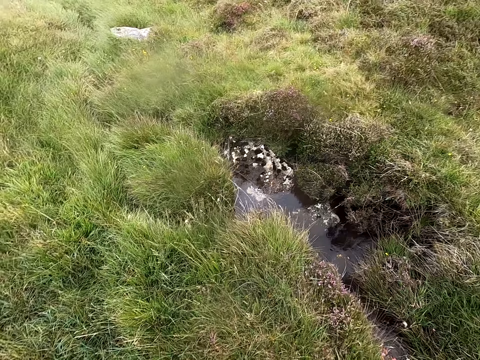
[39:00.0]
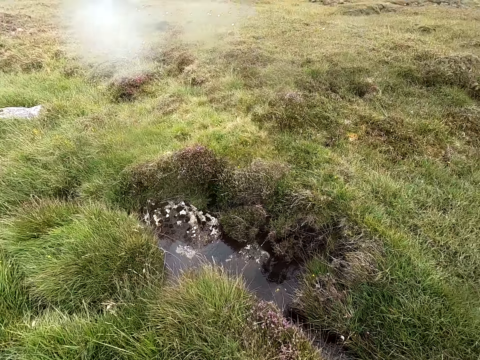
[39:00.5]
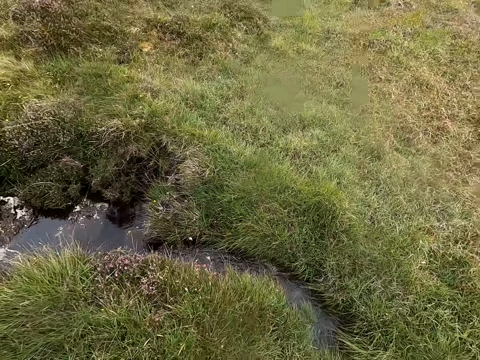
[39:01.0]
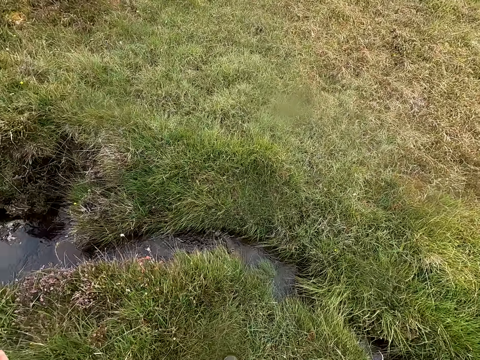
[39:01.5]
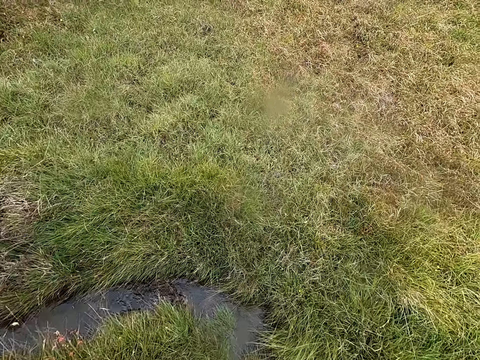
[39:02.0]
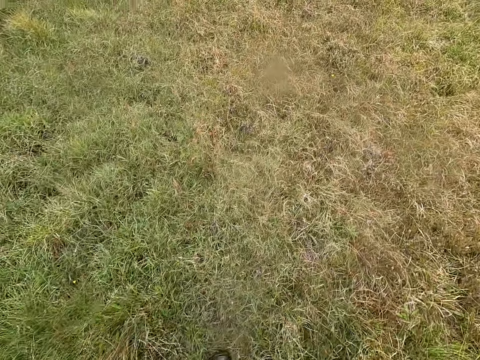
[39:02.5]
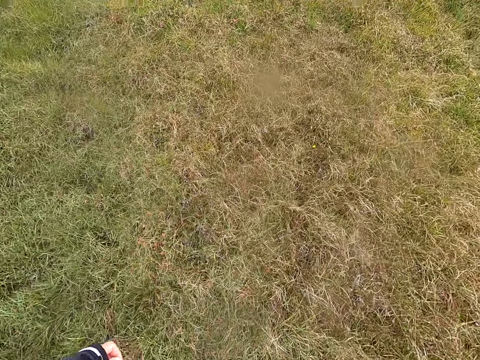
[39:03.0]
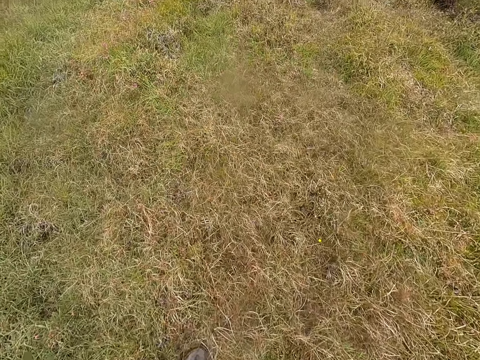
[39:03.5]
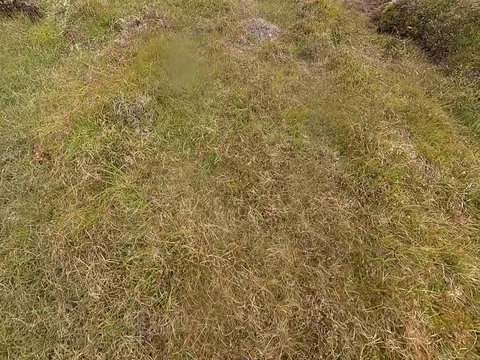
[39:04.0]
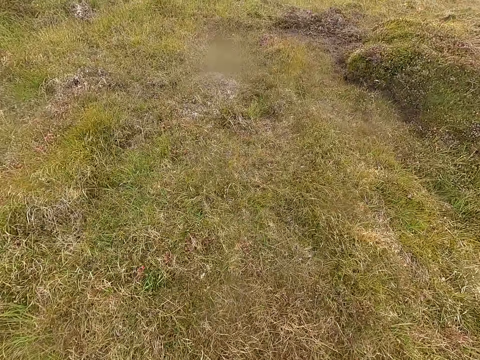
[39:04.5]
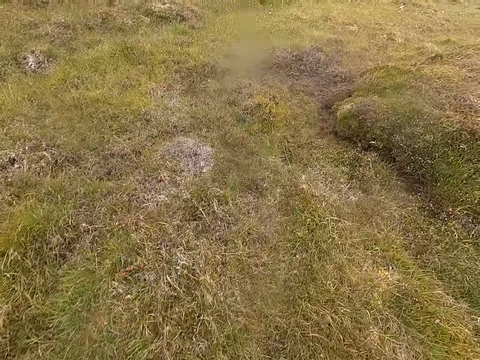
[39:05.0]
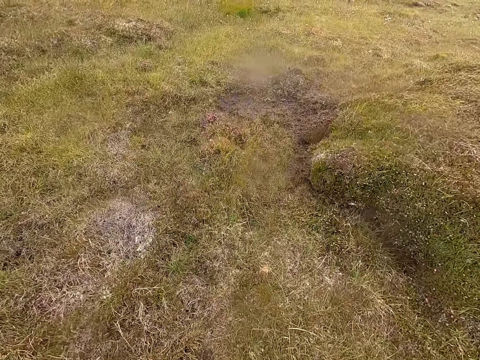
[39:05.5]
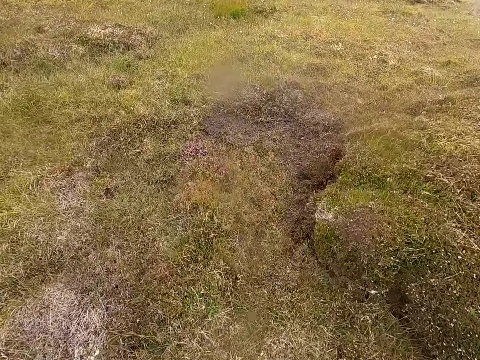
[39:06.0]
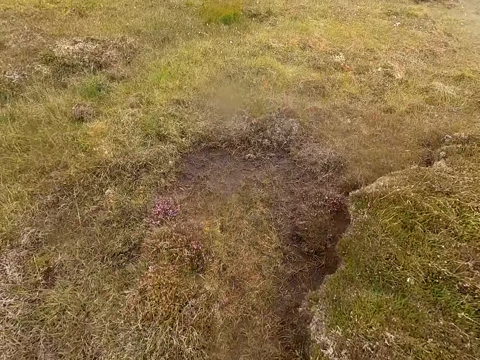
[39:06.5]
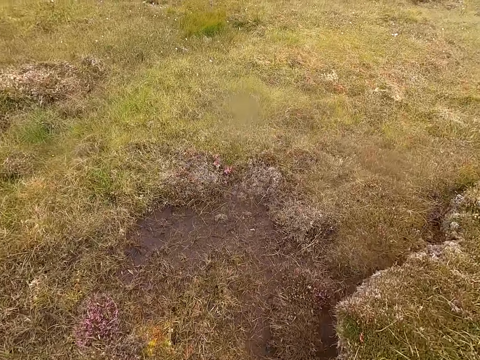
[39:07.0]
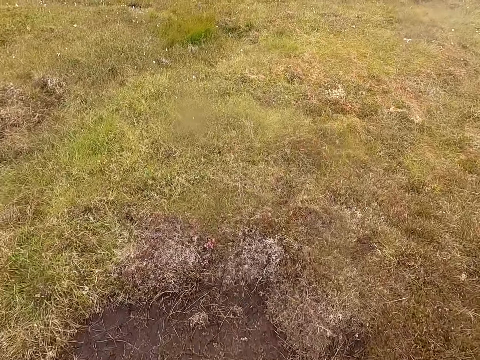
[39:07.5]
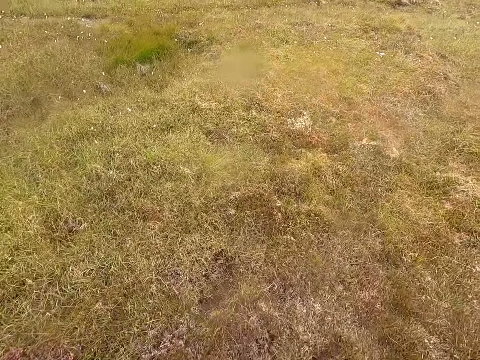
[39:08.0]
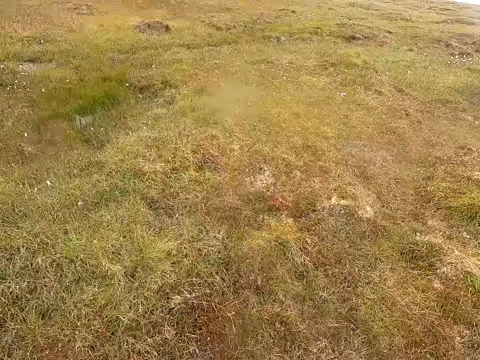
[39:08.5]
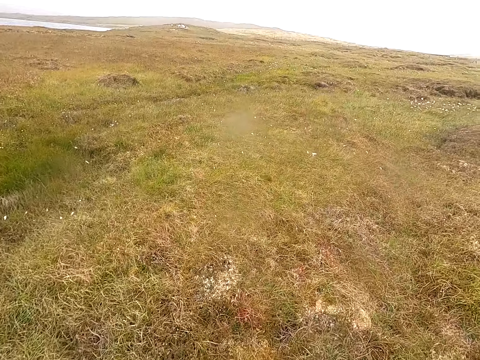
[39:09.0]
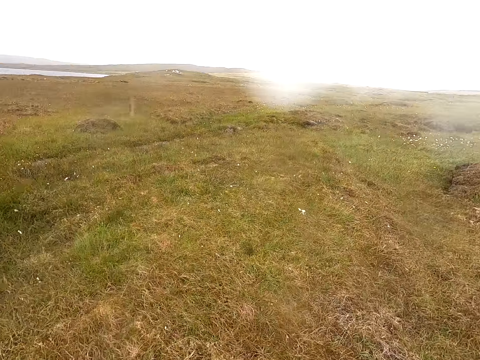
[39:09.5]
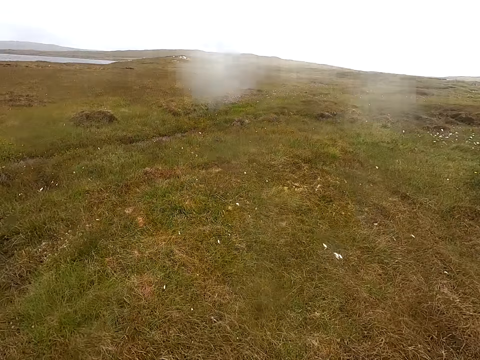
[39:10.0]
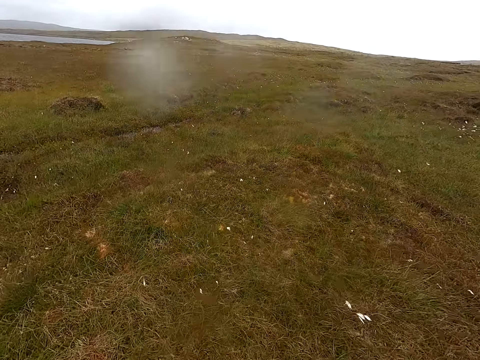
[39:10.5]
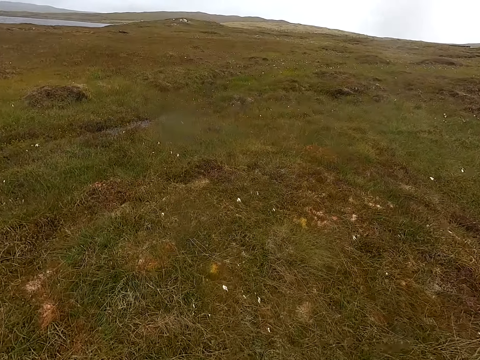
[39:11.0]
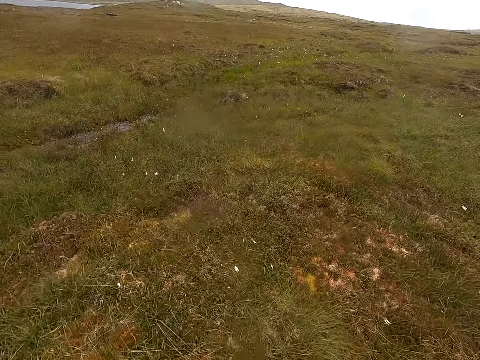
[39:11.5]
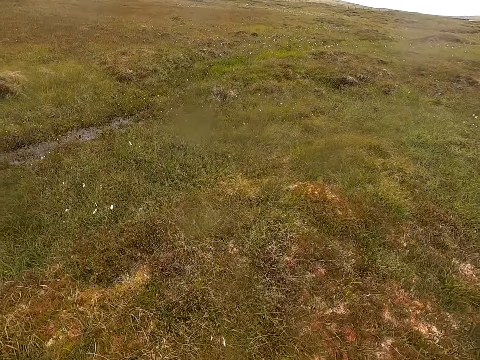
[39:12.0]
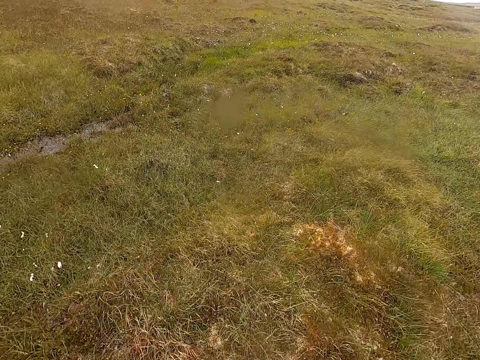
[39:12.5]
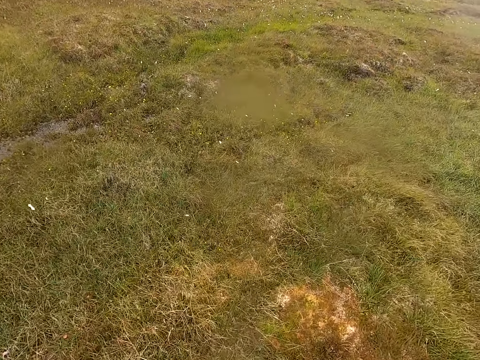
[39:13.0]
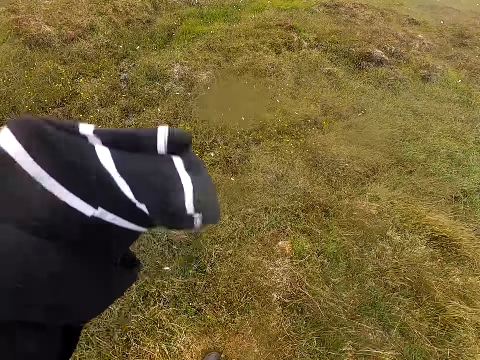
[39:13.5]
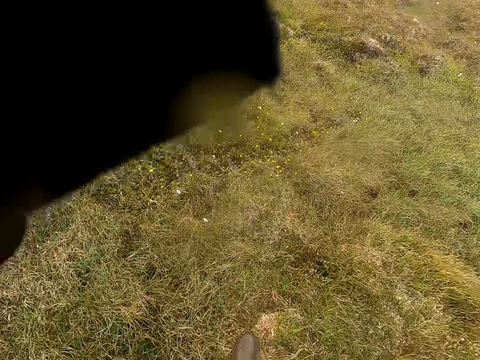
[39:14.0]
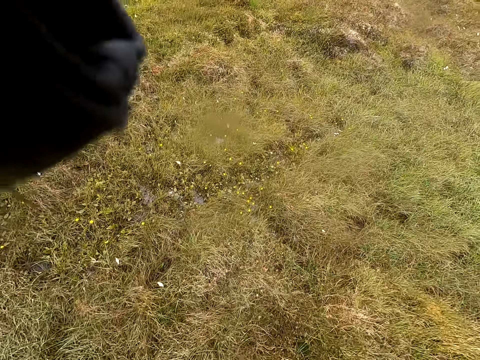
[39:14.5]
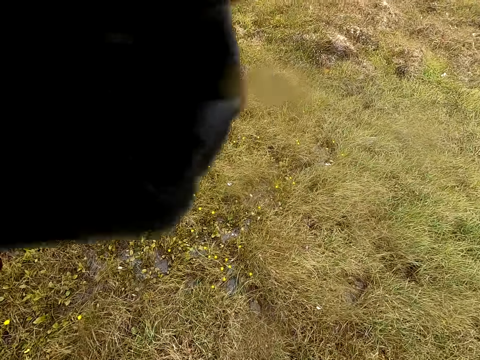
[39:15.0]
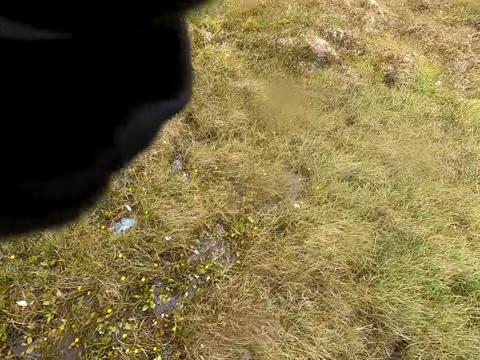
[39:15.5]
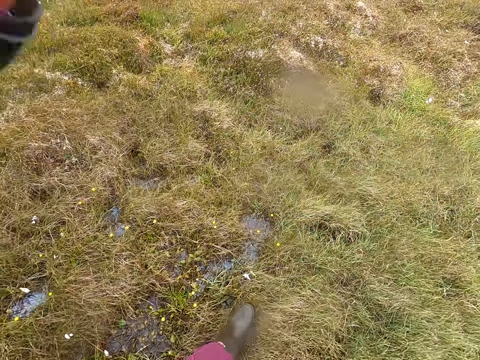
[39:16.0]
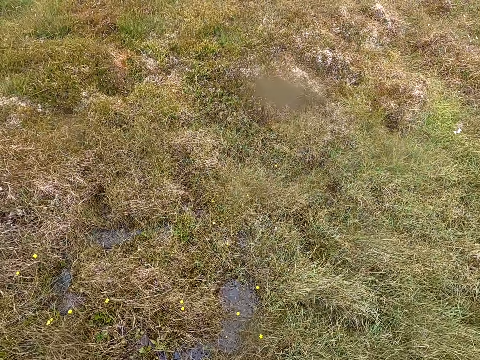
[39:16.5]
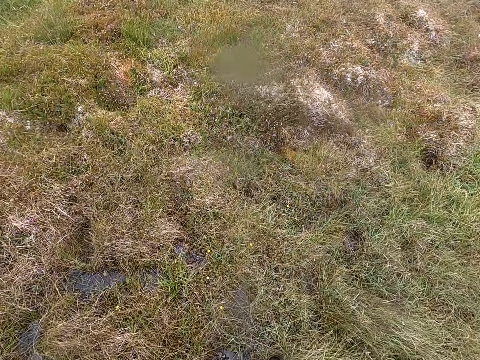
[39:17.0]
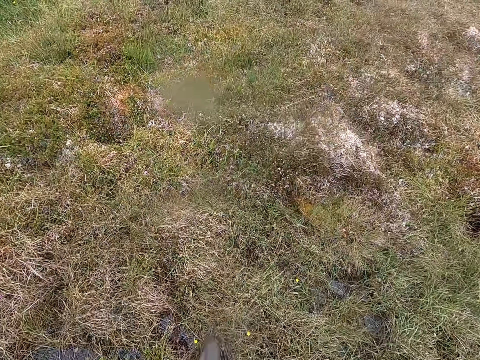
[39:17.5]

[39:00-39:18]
The camera wearer jumps over the water. They walk in the field. They walk and lift the hand up.

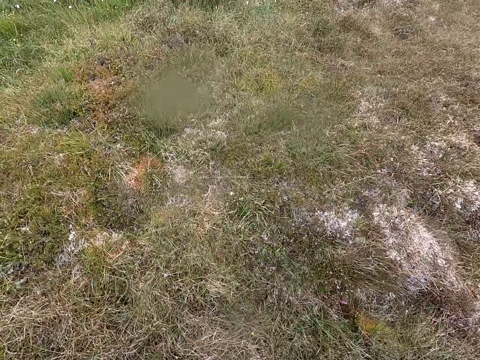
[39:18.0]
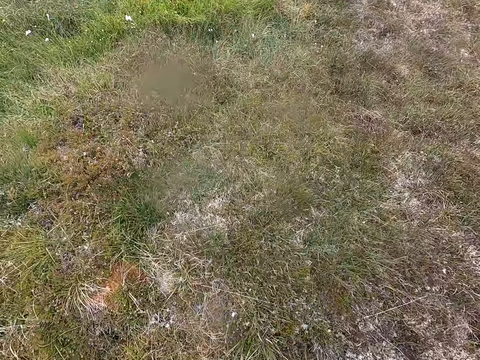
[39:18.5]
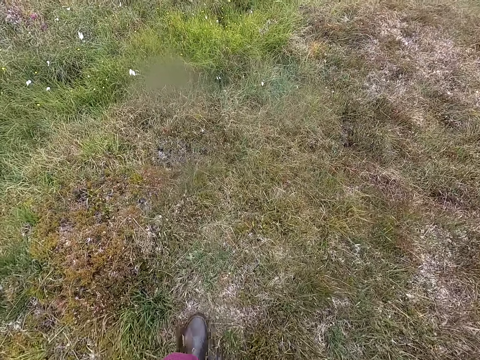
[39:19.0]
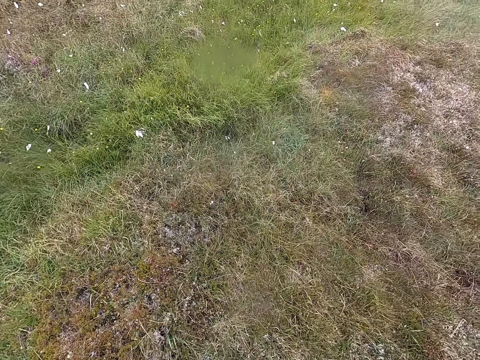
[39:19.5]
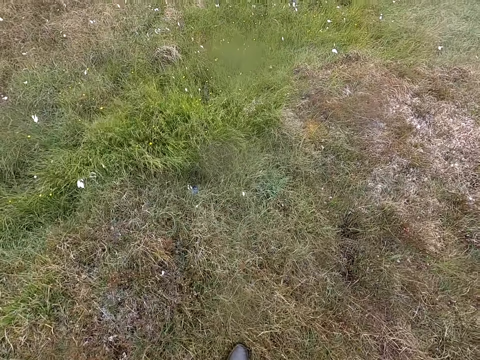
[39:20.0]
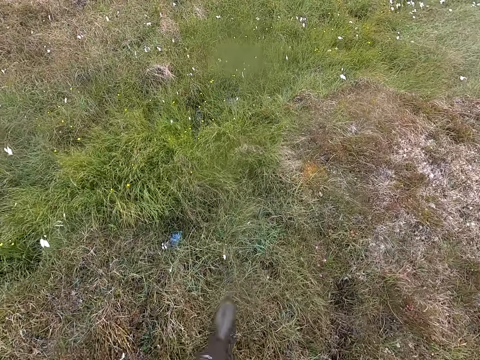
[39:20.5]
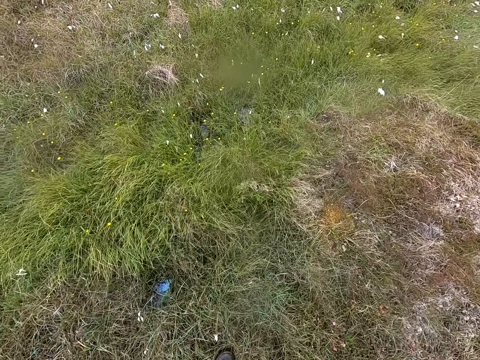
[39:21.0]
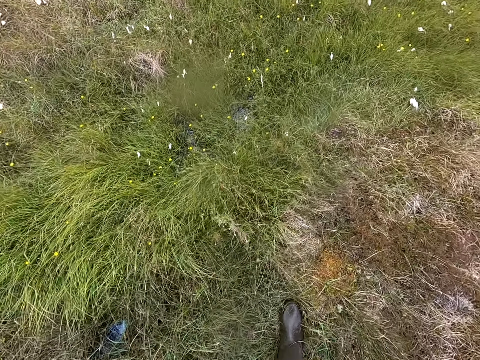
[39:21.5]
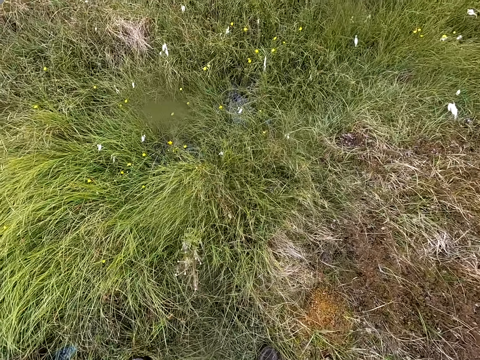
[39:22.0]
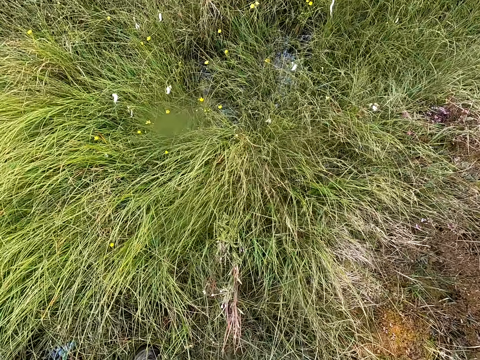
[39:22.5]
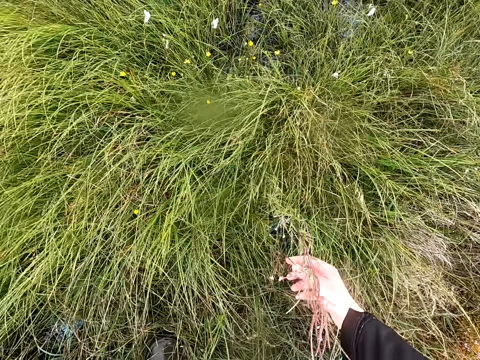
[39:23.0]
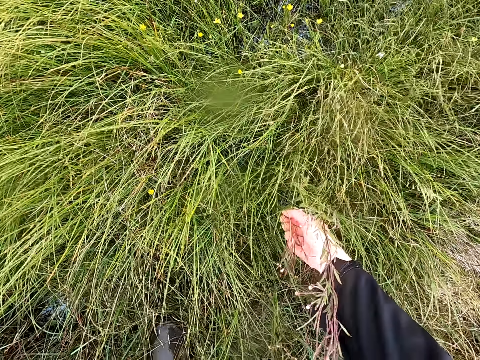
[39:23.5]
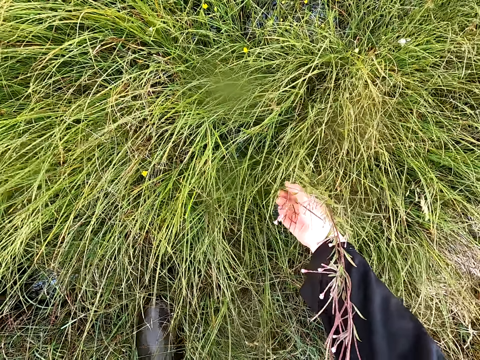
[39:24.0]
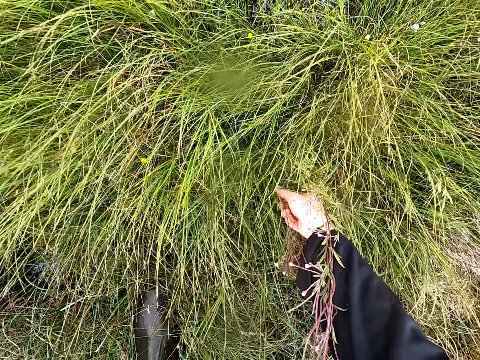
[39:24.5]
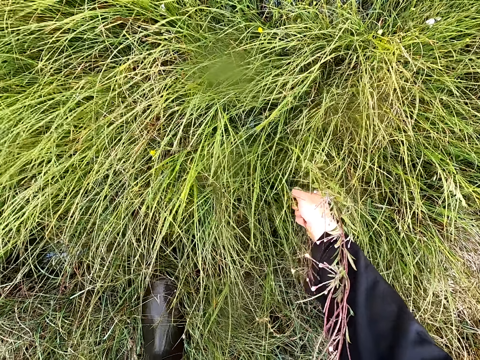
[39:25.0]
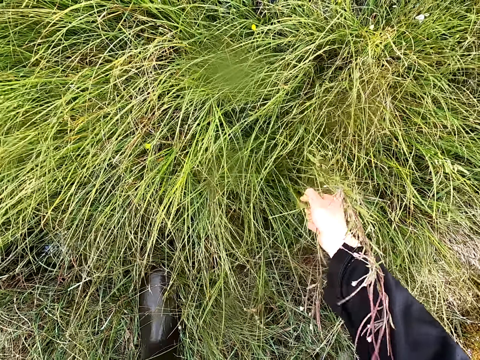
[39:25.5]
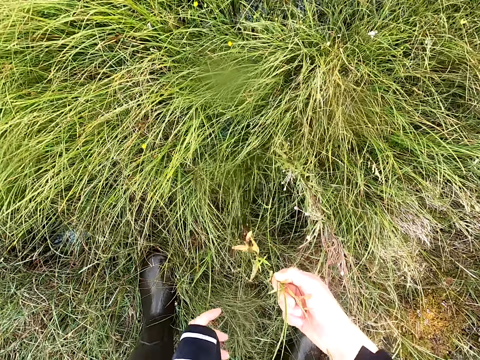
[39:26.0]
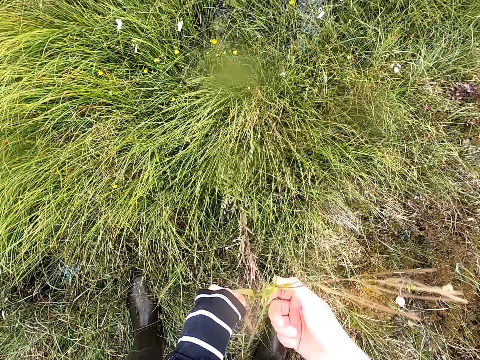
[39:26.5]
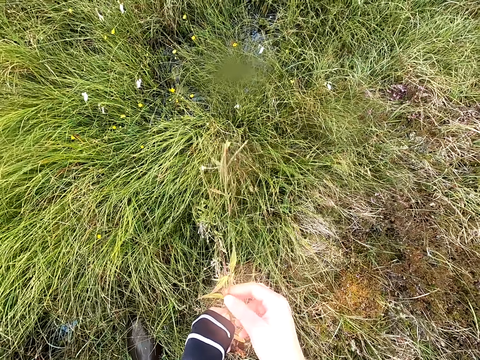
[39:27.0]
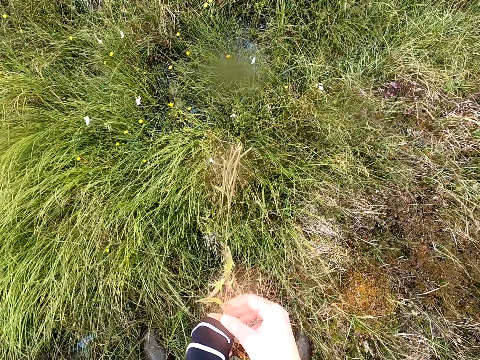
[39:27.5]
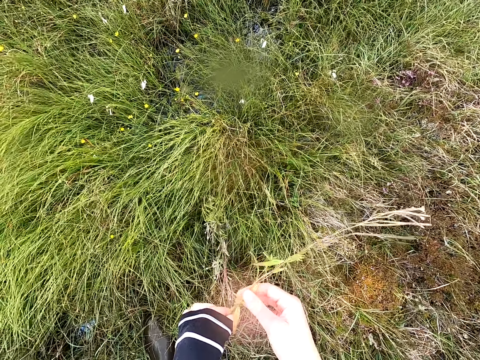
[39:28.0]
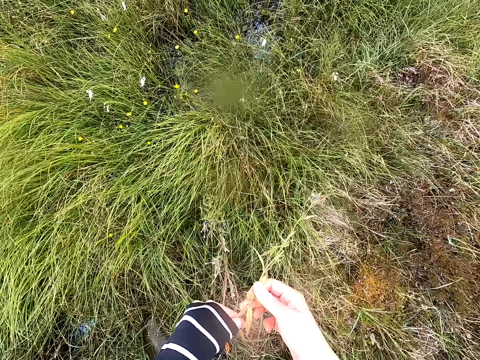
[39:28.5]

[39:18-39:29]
The camera wearer looks at the plant and stops walking. They uproot the plant. They pick the flower in the grass. They look at the plant and hold the plant.
